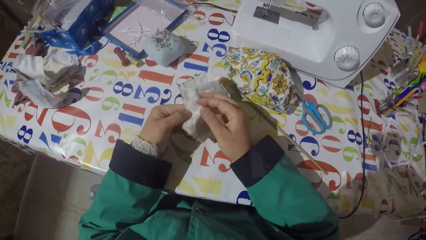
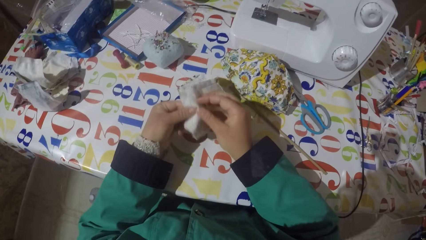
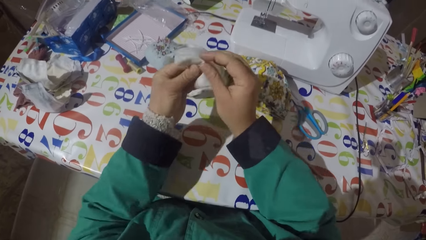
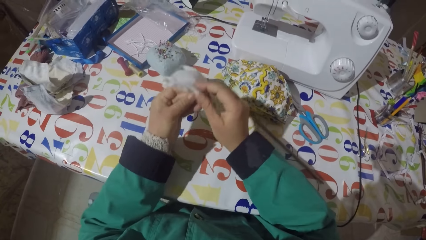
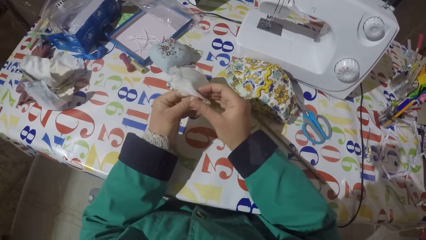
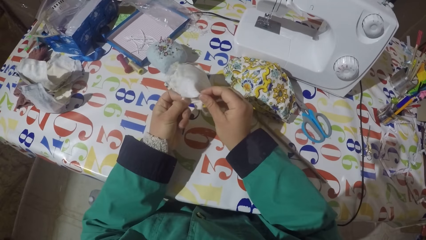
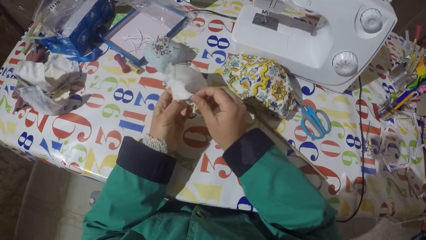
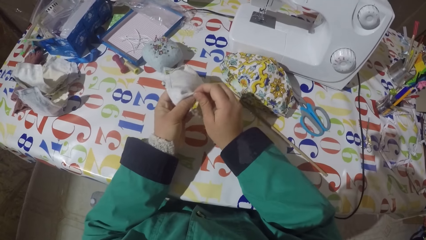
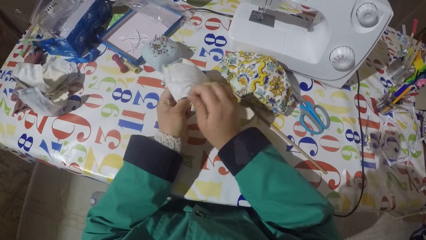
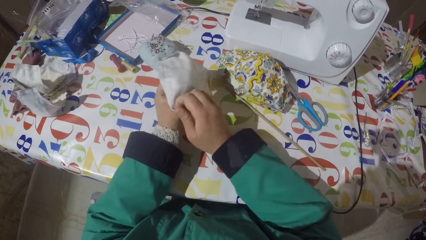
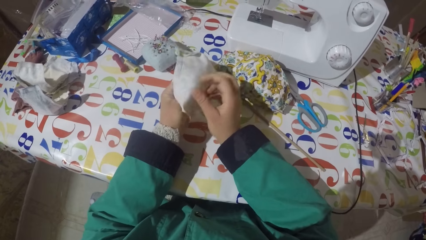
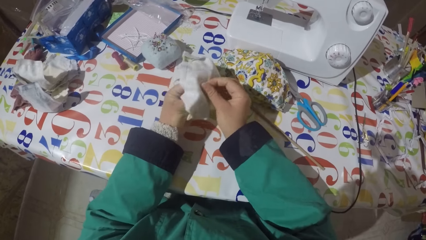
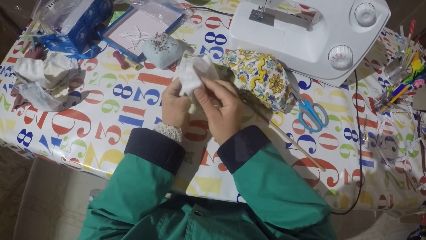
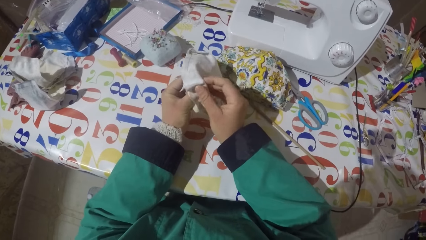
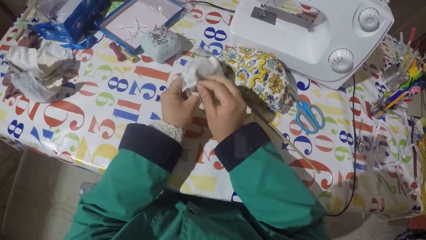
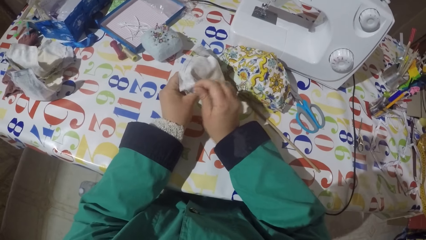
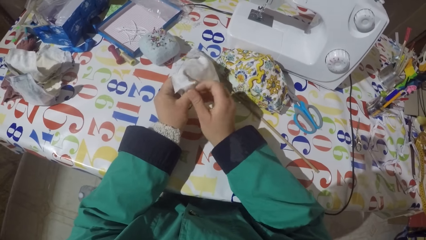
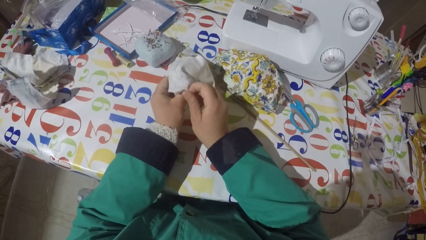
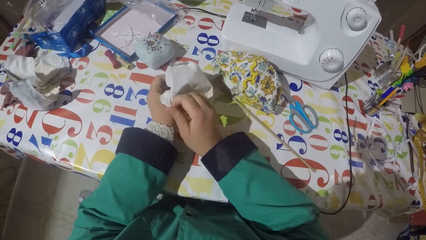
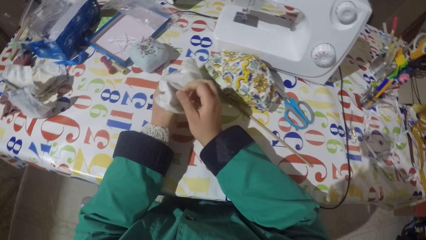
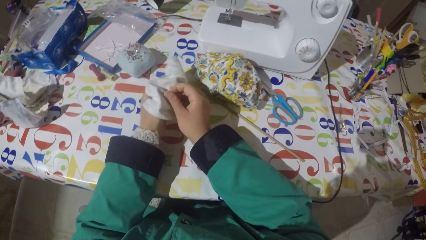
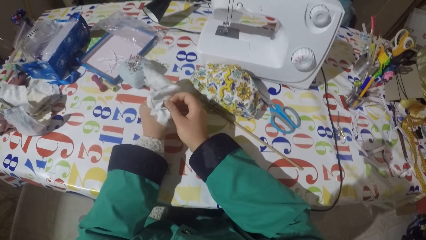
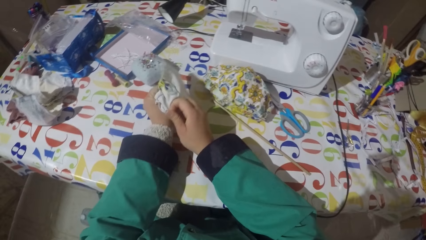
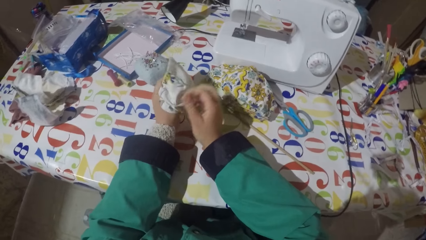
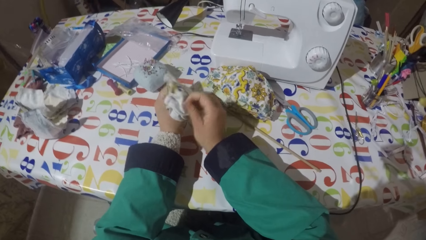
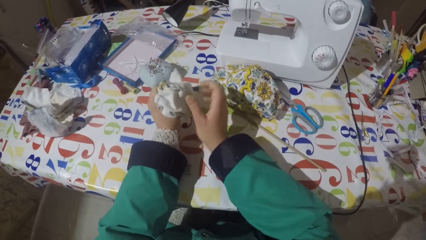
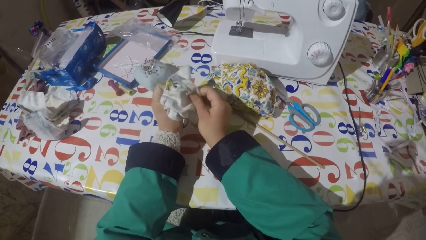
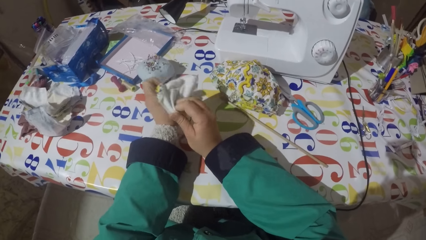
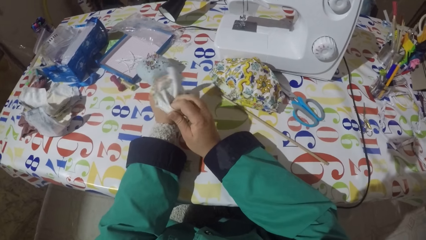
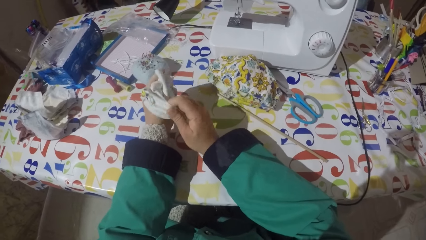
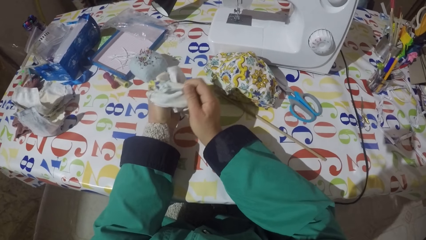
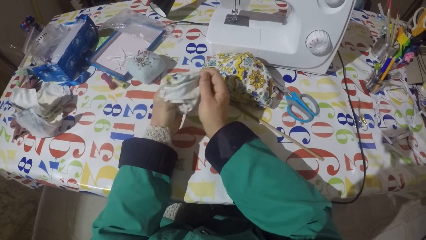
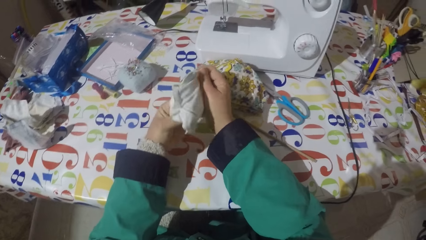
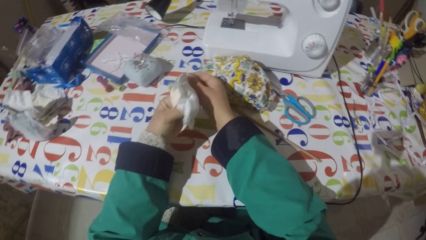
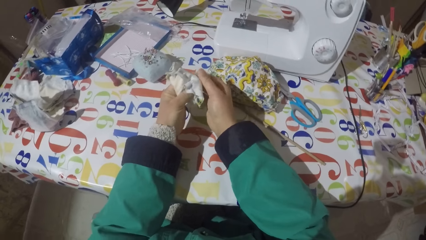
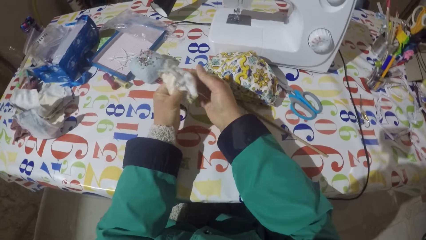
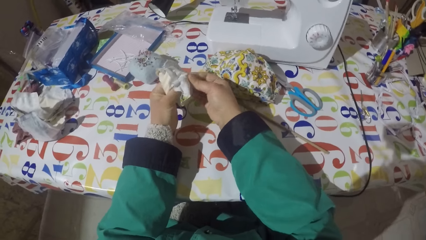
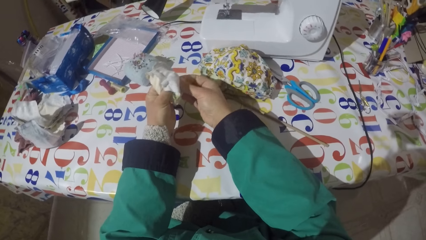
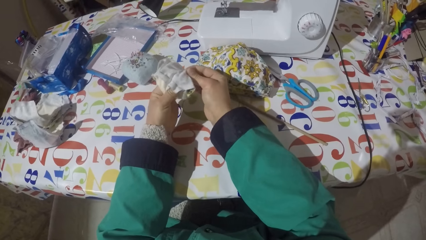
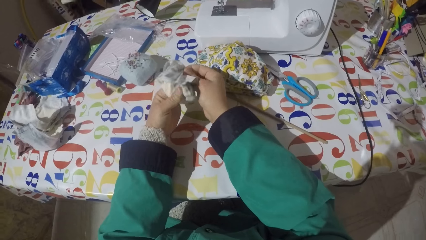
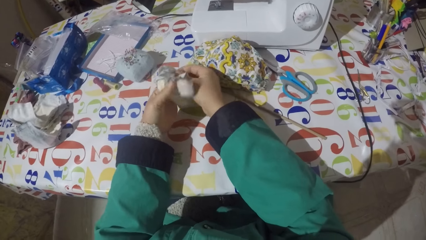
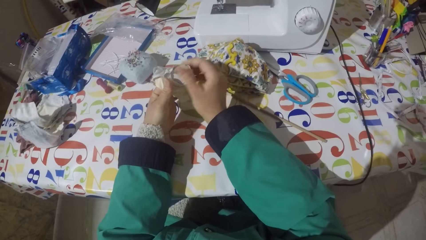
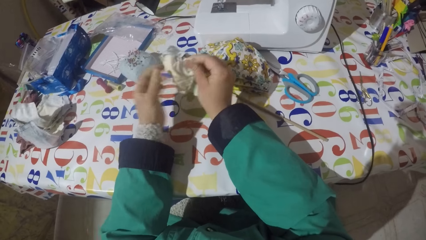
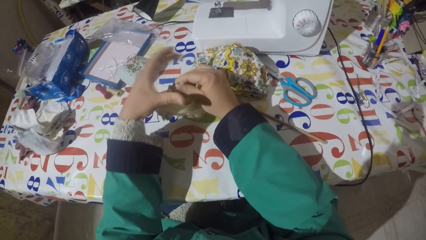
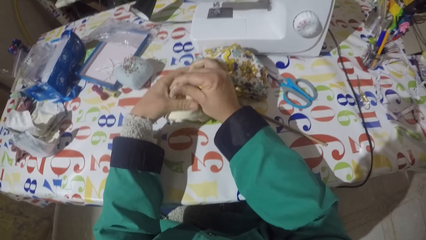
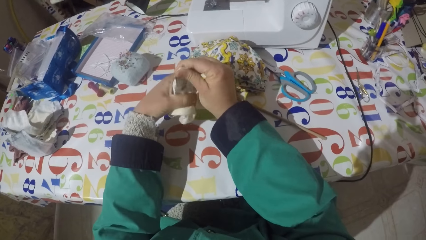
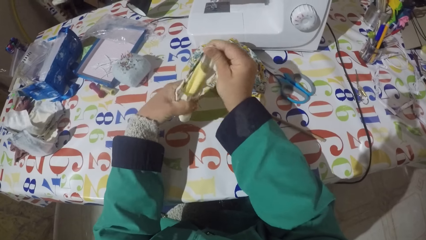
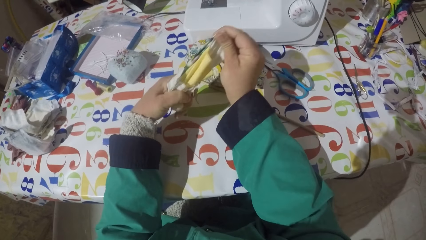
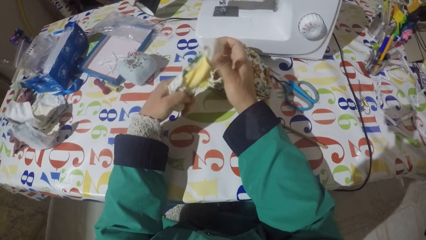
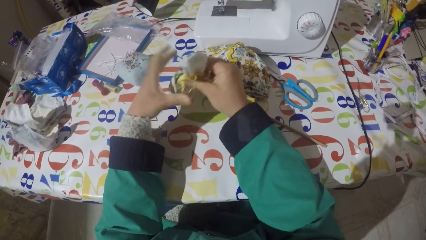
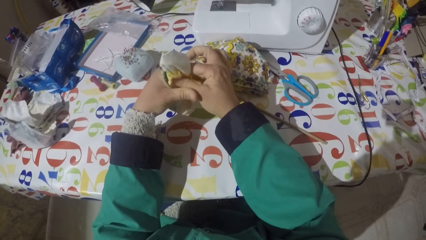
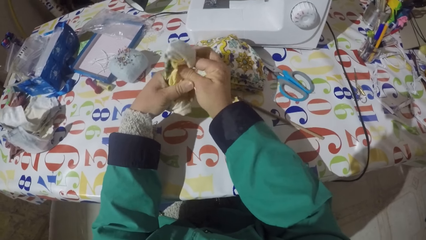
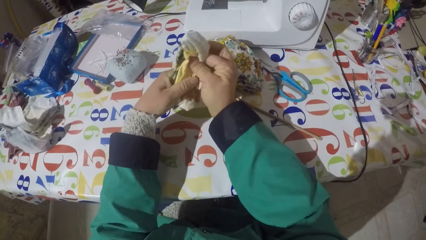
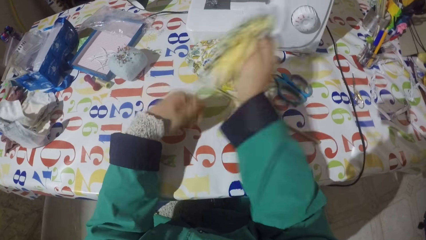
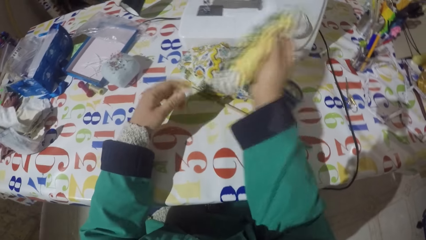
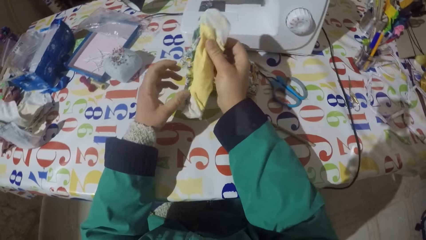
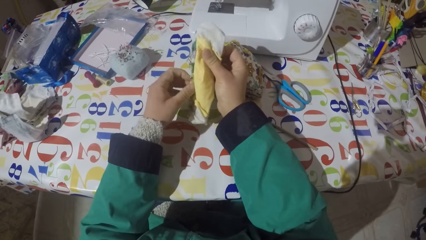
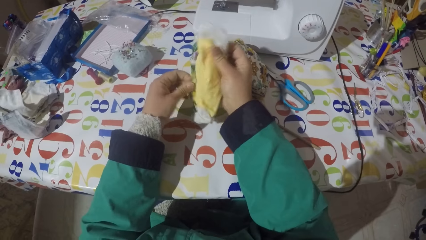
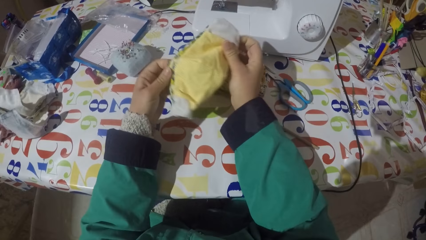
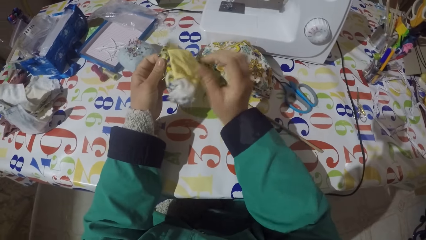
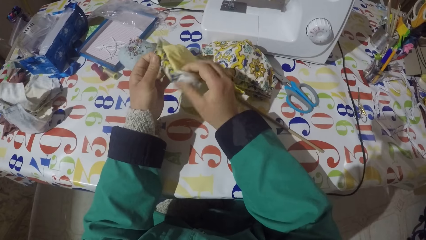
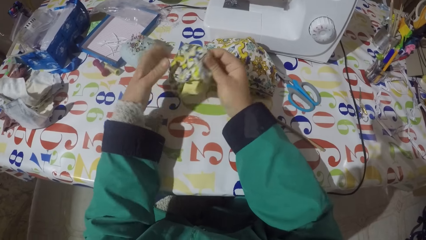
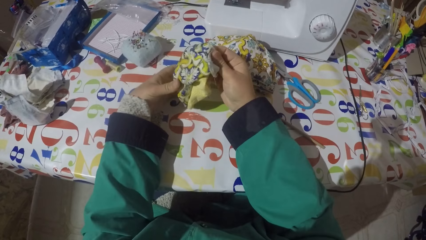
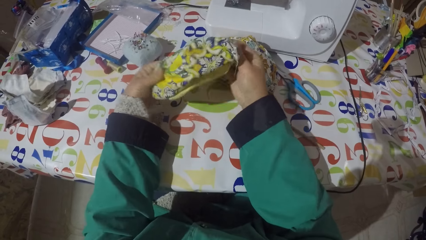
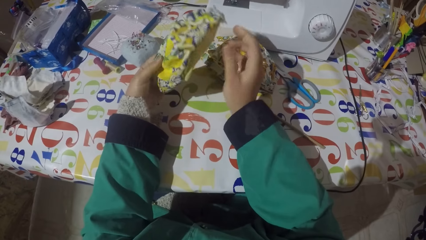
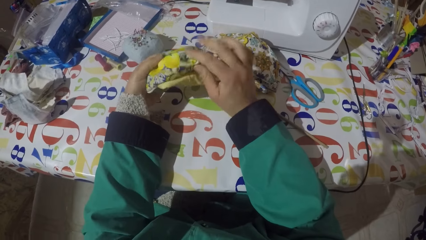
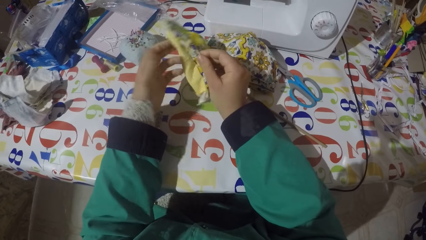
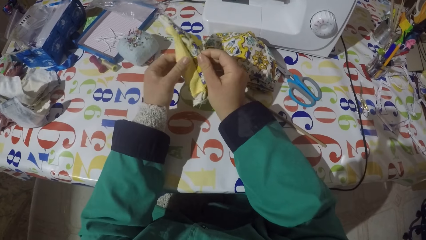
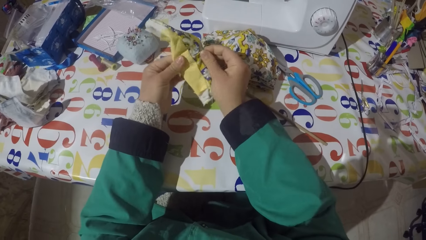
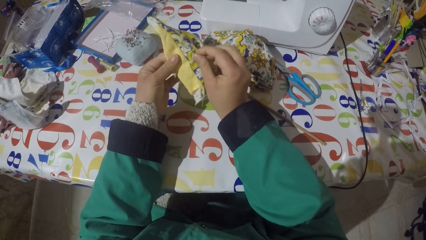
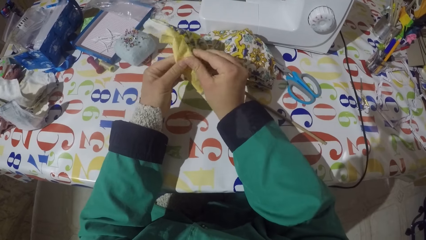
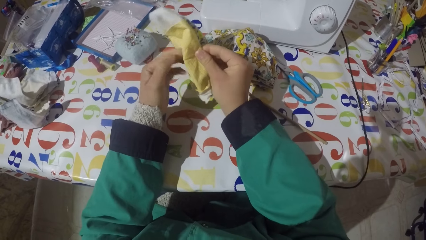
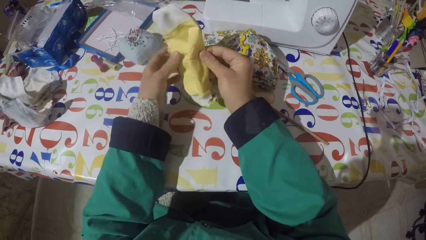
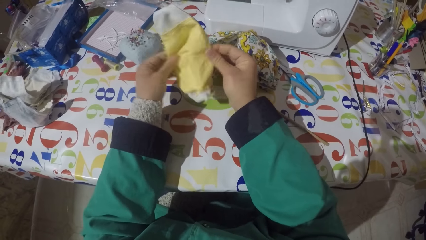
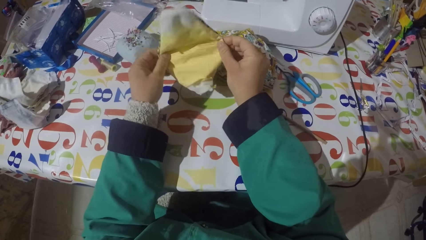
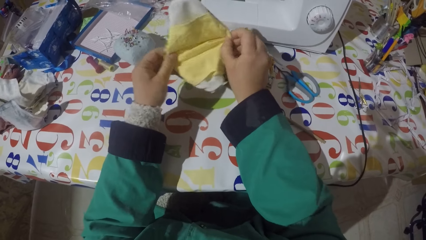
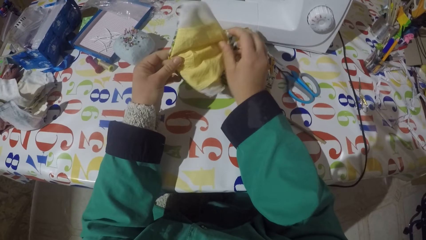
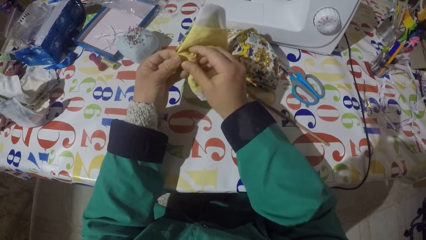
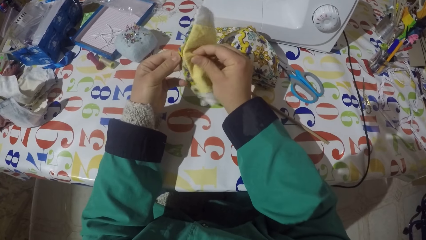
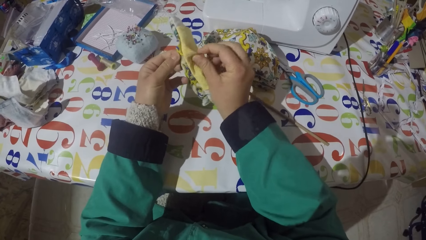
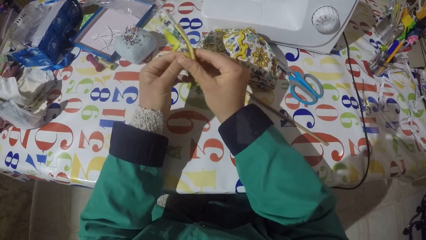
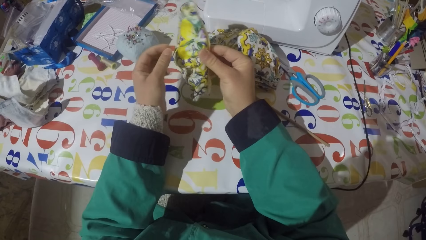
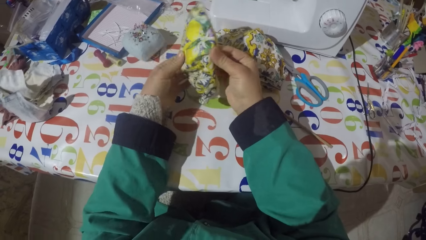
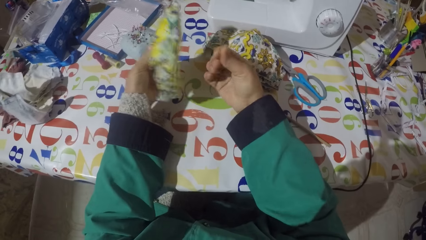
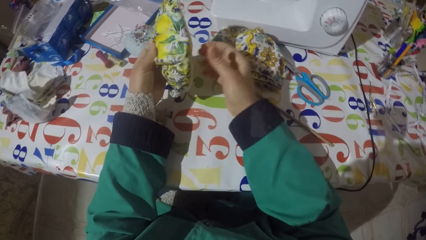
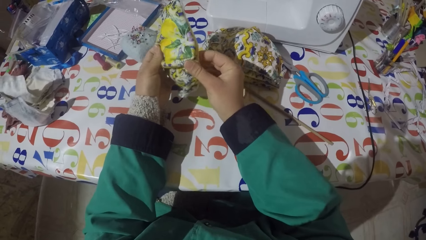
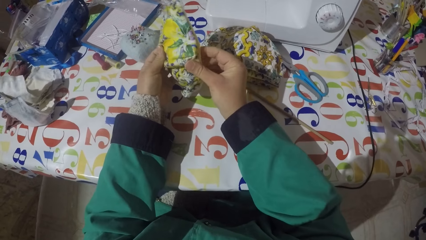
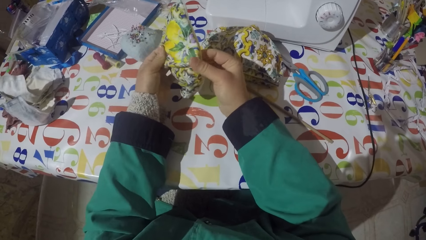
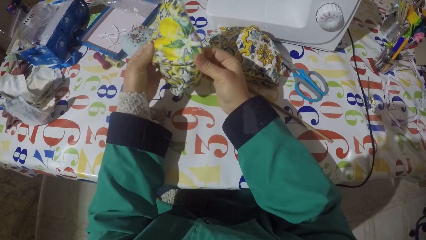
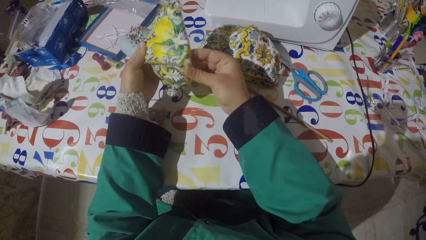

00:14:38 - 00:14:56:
The camera wearer turns the face mask or piece of garment inside out. They unfold the piece of garment. They pull the face mask inside out. They turn the face mask. They stretch the piece of garment. They turn the face mask. They turn the face mask.
